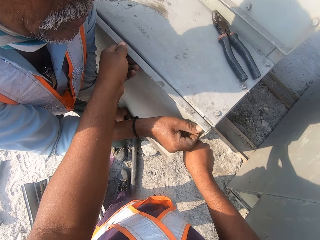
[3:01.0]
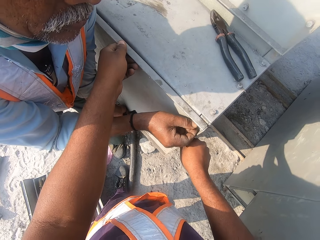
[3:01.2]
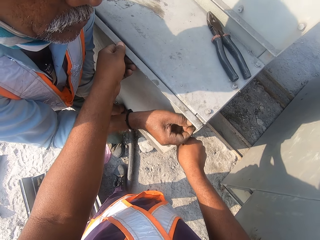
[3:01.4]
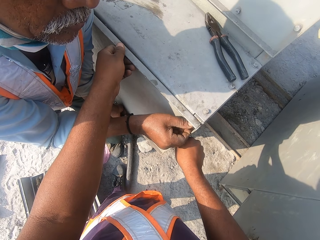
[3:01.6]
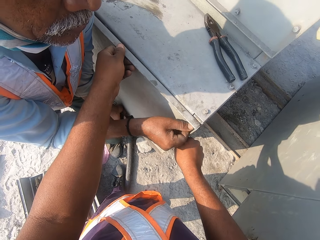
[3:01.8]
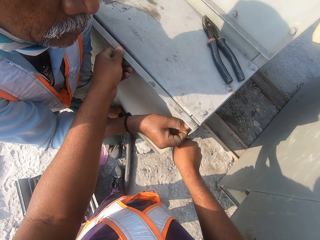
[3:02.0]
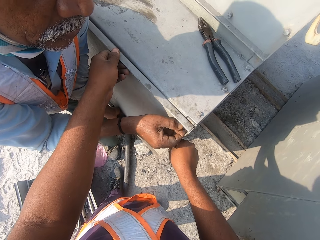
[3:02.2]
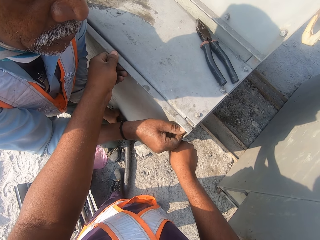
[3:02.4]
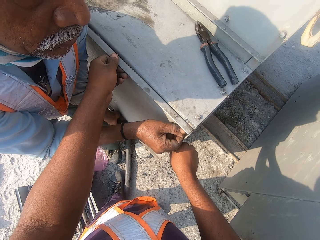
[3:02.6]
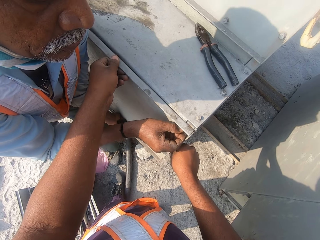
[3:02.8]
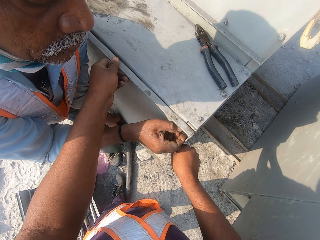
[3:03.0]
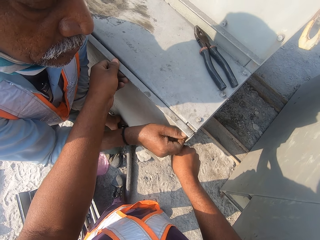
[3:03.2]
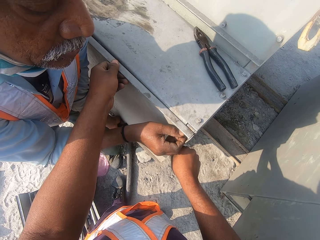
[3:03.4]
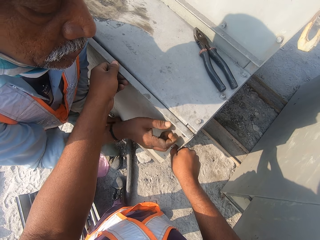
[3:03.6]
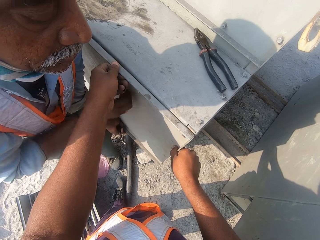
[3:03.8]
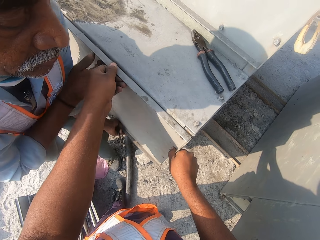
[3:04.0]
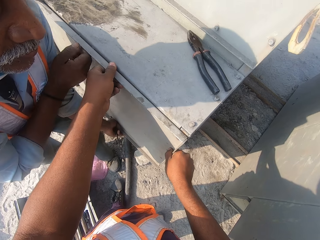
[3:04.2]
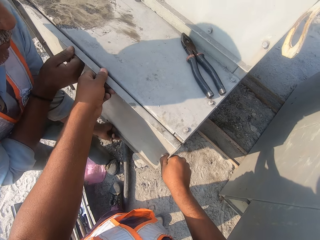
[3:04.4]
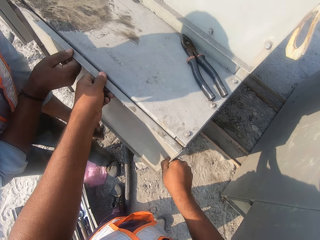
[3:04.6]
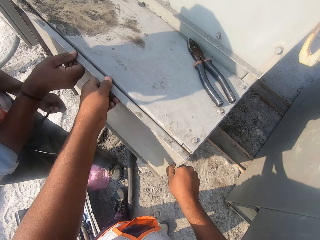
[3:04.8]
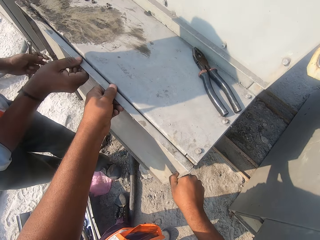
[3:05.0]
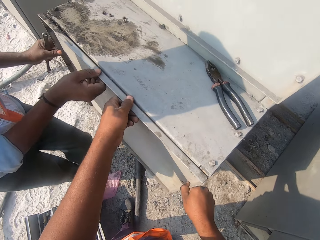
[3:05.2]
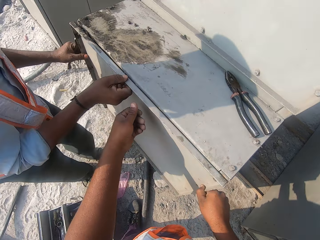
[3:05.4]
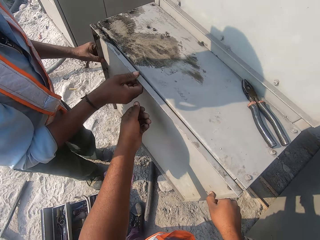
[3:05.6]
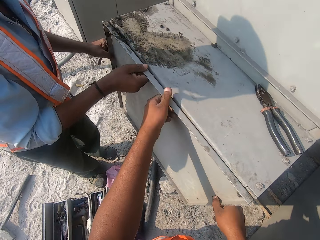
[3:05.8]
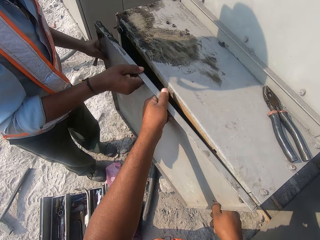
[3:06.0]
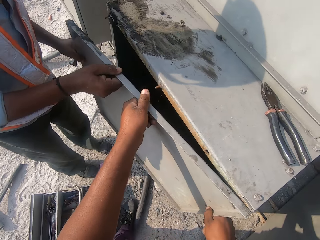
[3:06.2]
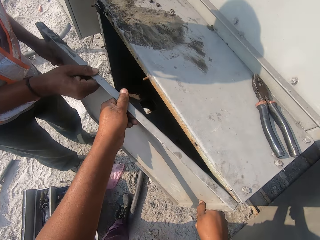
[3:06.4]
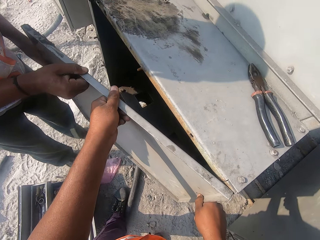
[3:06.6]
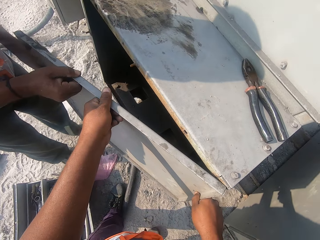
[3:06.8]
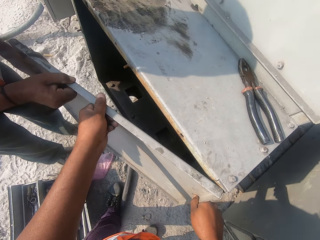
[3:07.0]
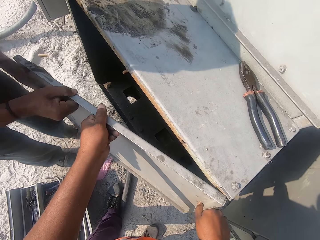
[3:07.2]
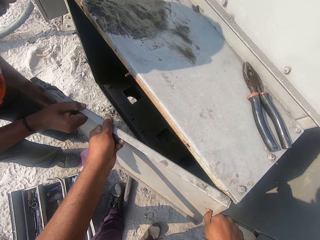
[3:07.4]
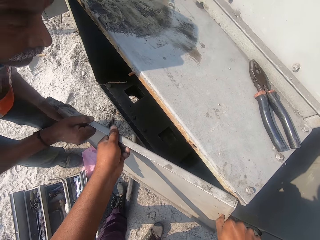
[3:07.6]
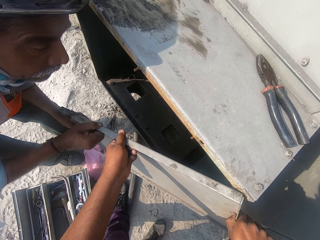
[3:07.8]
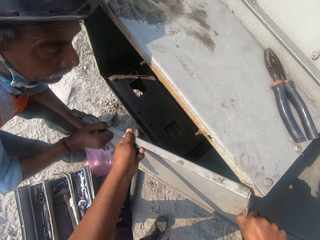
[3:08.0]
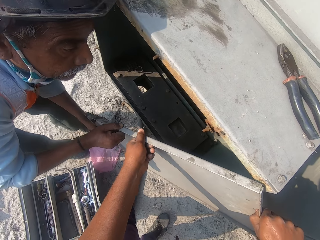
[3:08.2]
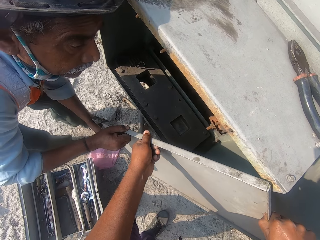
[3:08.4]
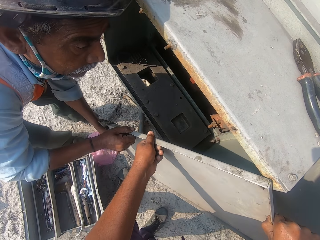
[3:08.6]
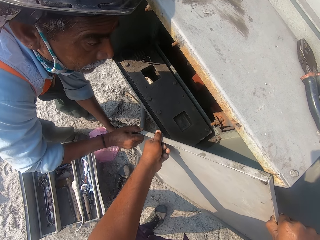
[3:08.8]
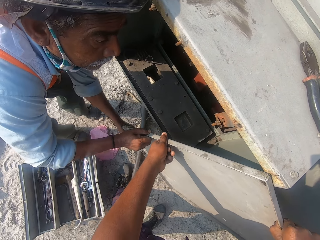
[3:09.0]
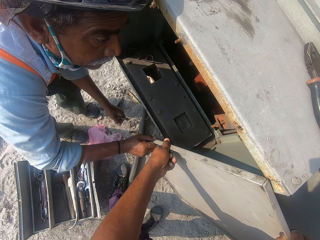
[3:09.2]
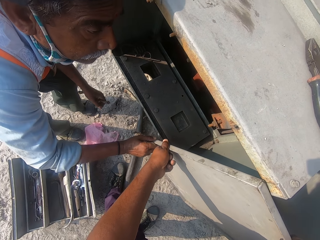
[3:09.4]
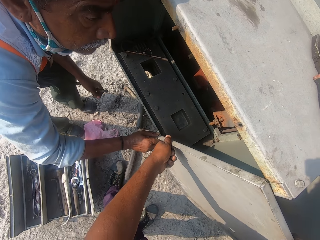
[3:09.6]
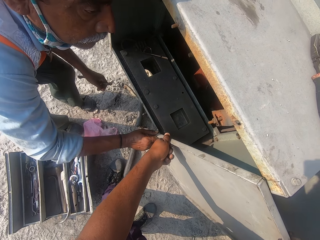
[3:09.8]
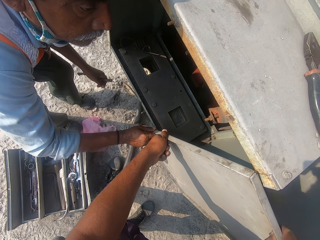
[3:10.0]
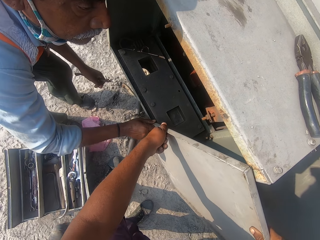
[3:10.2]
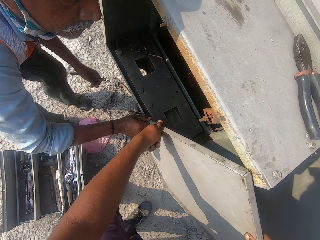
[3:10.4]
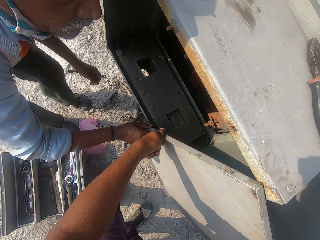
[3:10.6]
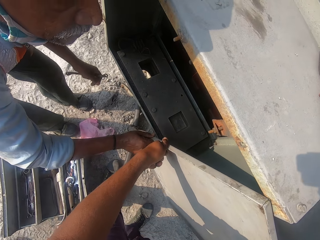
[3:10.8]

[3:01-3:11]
The camera wearer holds the cover to the ventilation pipes housing. A man helps the camera wearer in opening the housing cover.

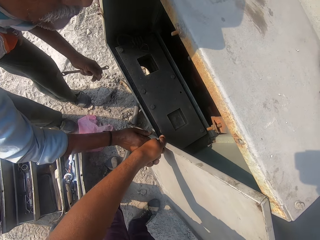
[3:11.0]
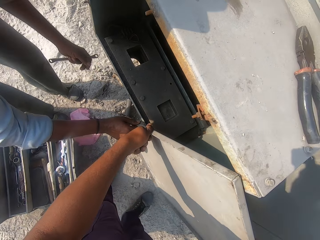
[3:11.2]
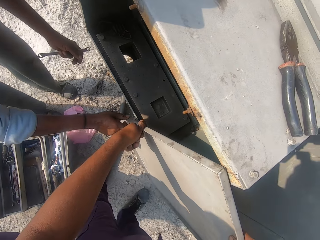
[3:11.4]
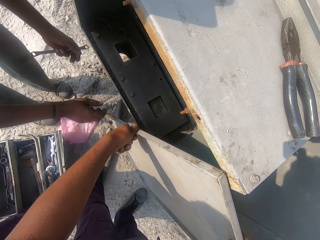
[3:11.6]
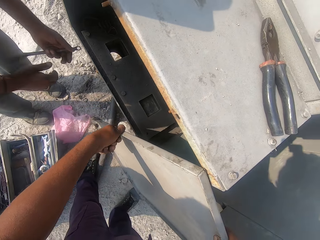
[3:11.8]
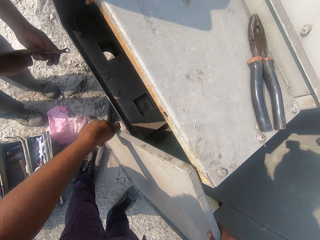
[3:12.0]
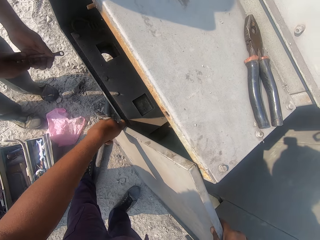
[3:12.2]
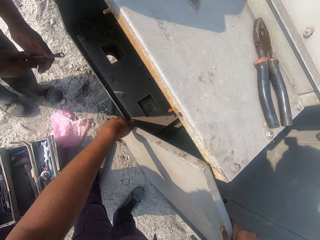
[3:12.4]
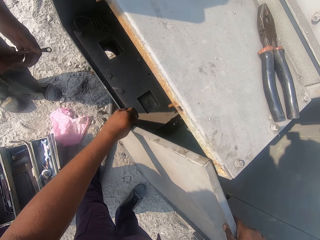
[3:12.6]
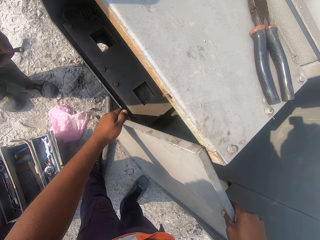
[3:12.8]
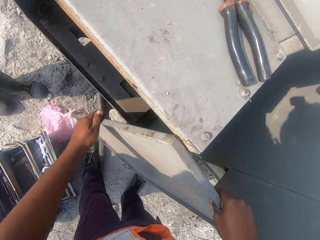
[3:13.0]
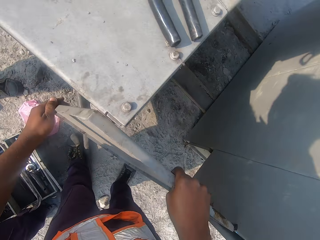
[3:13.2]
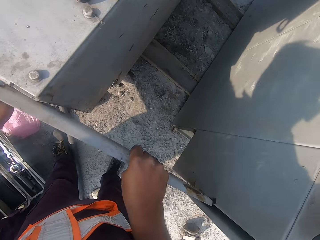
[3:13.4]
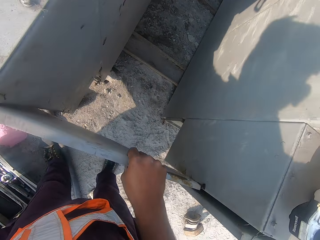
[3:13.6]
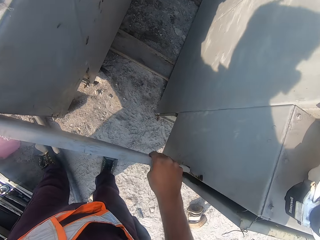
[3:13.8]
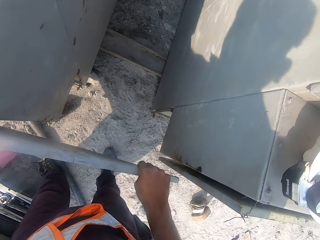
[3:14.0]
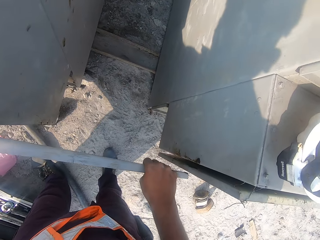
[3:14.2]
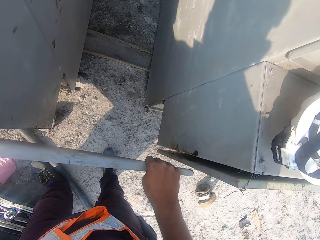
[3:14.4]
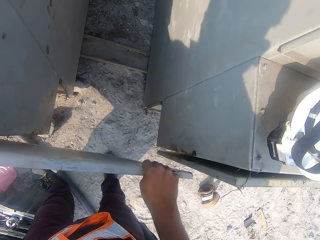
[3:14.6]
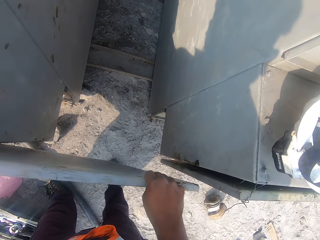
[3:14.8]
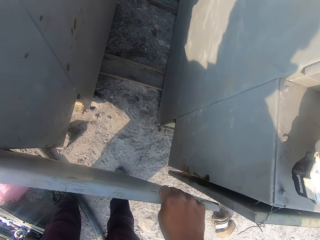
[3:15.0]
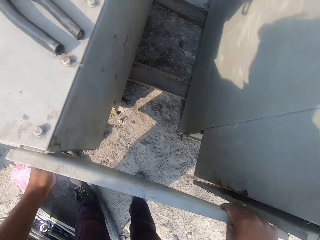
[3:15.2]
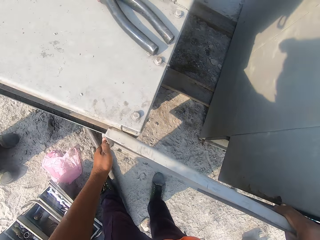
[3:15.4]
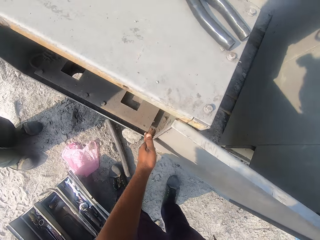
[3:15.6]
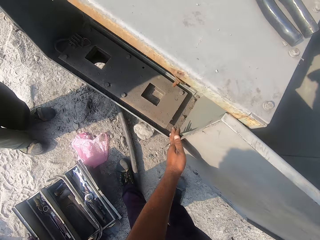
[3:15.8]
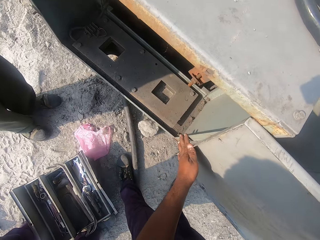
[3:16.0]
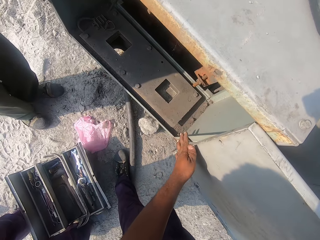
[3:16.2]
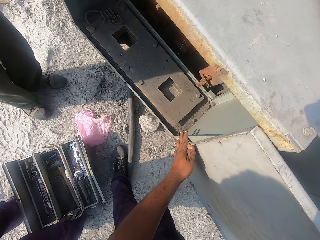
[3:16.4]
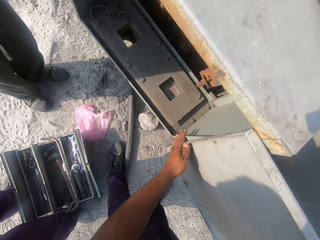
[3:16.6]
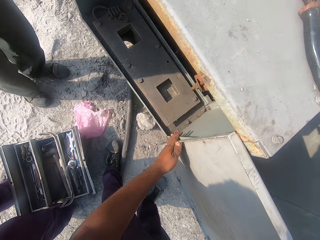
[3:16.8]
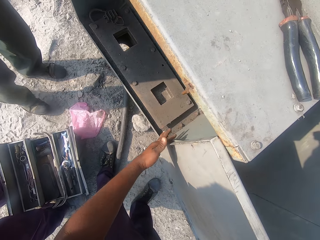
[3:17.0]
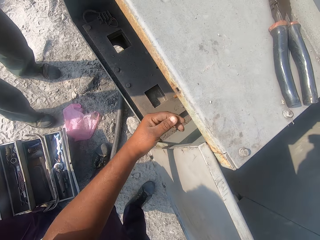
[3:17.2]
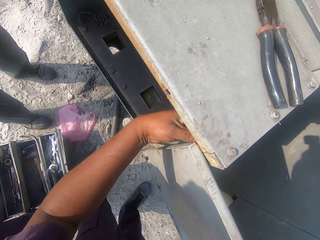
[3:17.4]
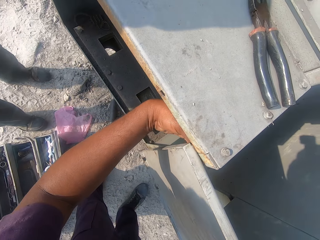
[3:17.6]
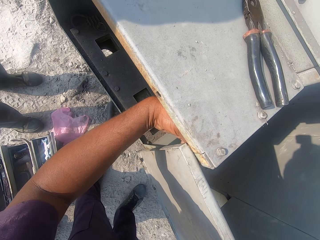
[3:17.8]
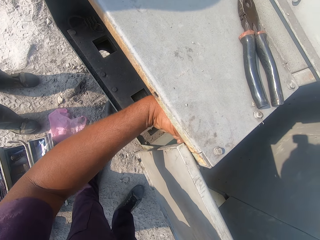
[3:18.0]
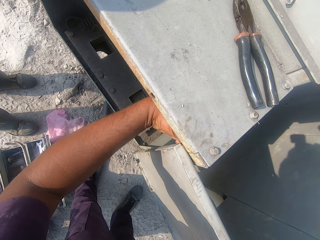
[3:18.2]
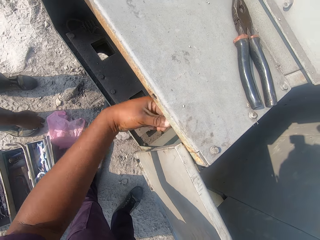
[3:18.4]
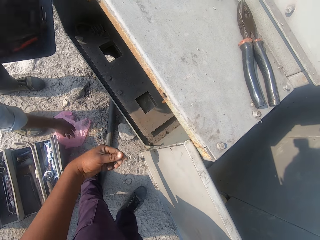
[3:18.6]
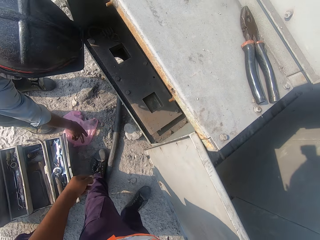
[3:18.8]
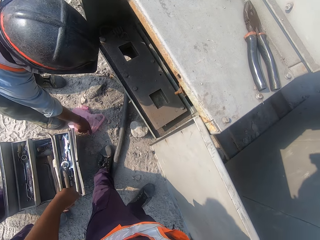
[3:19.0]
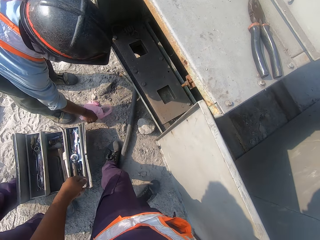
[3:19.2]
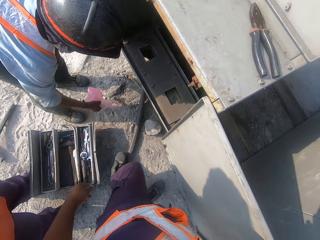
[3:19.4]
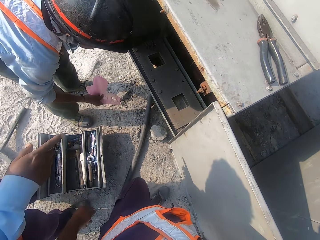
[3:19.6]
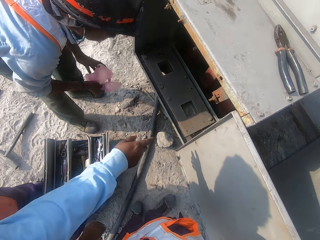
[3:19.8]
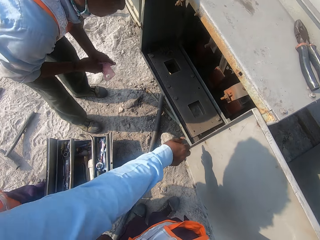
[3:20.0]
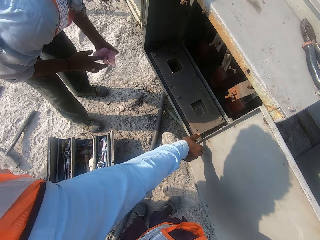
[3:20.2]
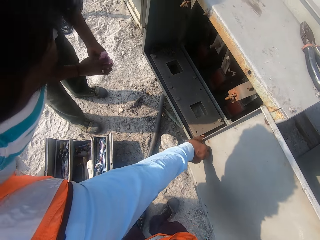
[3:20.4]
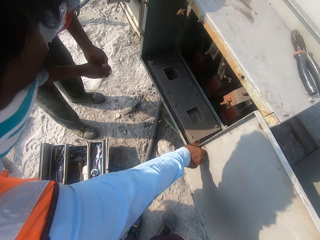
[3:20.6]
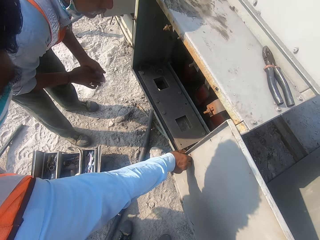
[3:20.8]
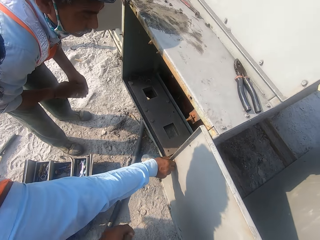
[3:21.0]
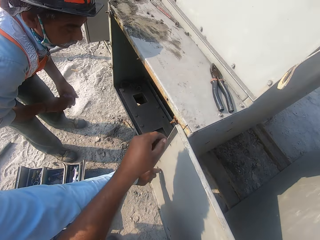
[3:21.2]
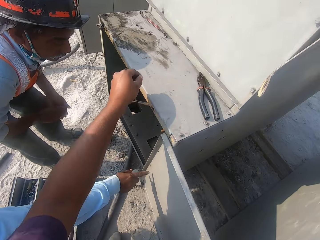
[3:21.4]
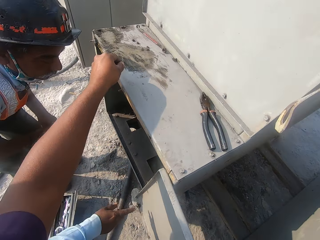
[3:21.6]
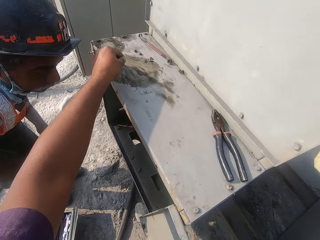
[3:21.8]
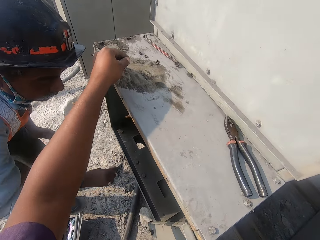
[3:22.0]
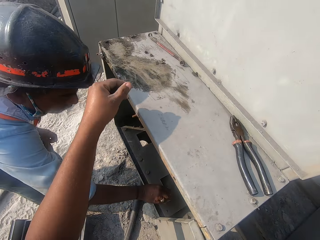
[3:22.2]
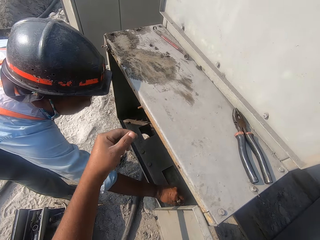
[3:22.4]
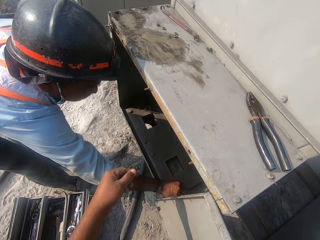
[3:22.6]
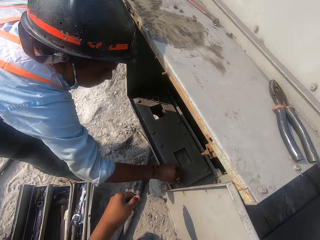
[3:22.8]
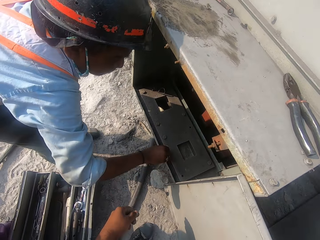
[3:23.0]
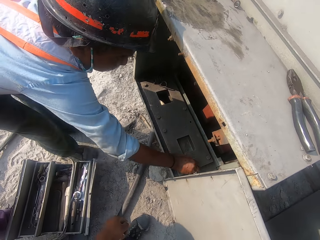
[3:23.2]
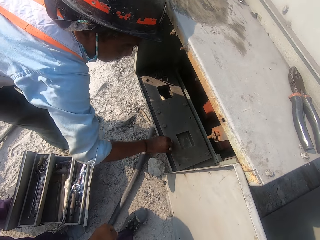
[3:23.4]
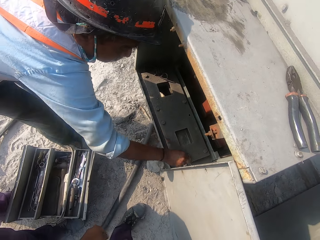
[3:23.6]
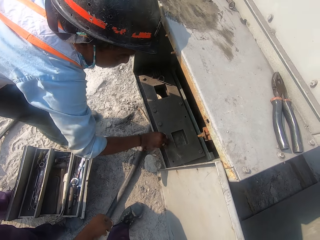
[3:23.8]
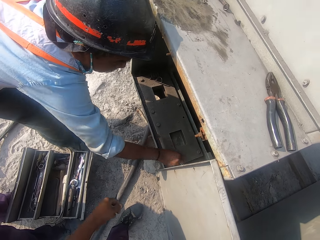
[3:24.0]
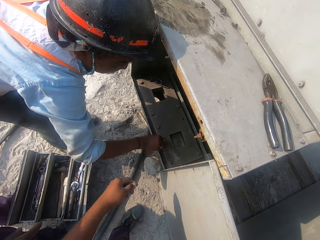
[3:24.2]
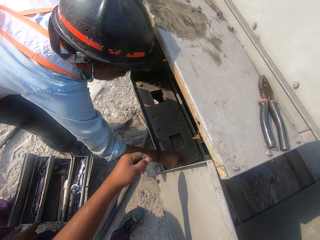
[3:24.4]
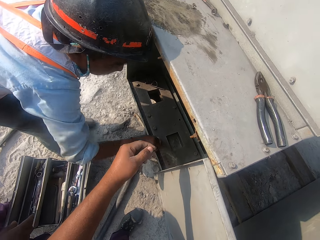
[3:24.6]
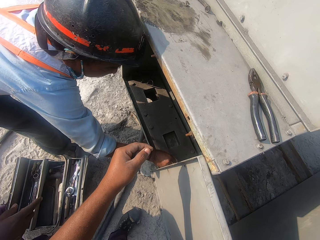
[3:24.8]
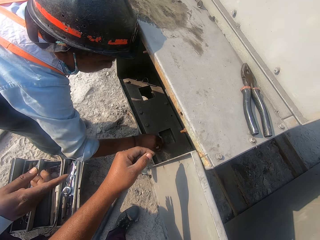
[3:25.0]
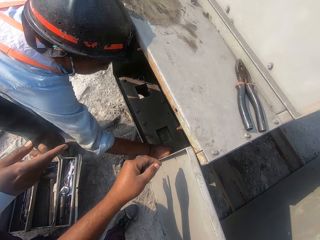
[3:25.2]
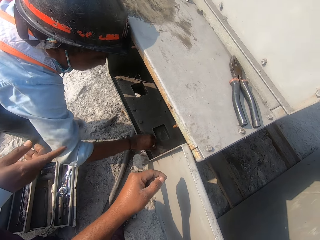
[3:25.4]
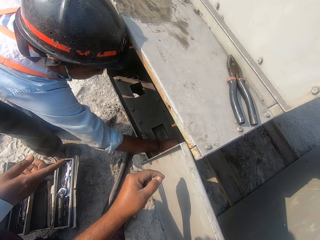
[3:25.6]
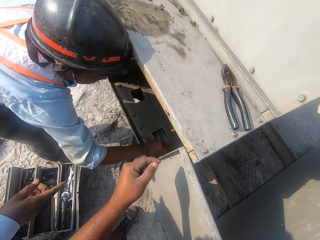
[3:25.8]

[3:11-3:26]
The camera wearer holds the regatron power supply back part. They hold the ventilation housing cover. A man holds the lower part of the housing cover. The camera wearer holds a bolt on top of the housing. Another man wipes the inside of the ventilation housing.
